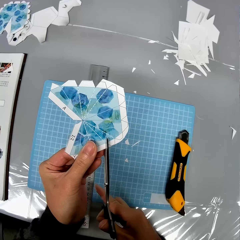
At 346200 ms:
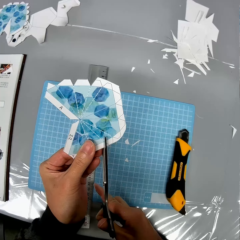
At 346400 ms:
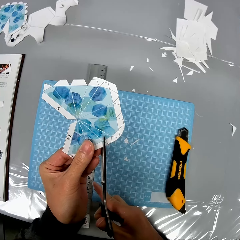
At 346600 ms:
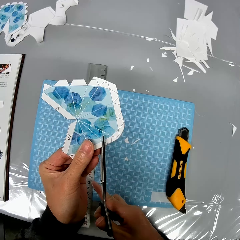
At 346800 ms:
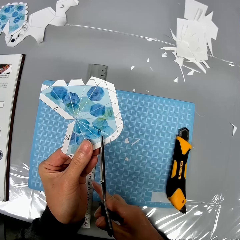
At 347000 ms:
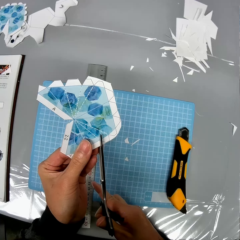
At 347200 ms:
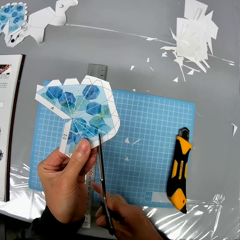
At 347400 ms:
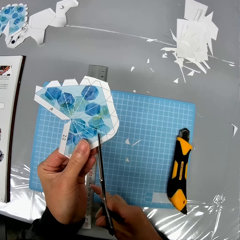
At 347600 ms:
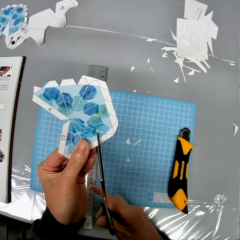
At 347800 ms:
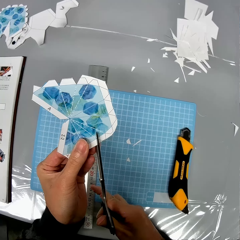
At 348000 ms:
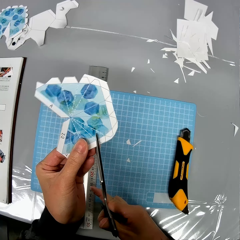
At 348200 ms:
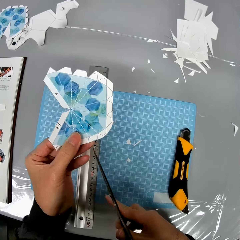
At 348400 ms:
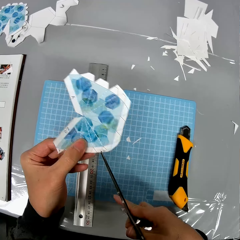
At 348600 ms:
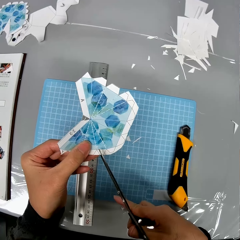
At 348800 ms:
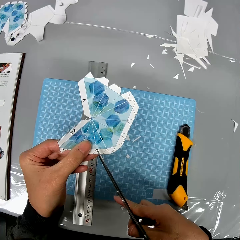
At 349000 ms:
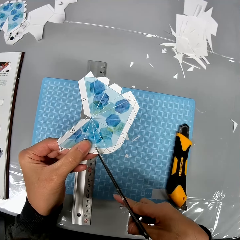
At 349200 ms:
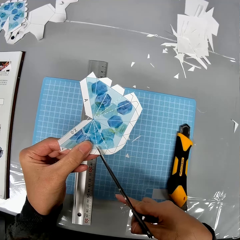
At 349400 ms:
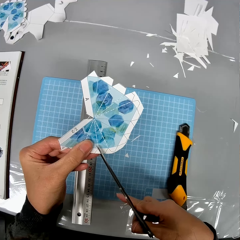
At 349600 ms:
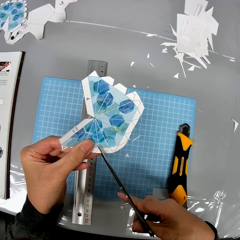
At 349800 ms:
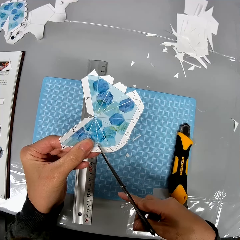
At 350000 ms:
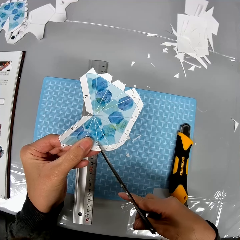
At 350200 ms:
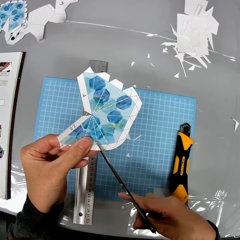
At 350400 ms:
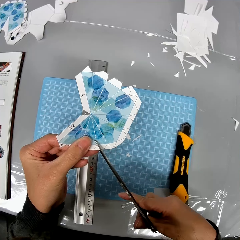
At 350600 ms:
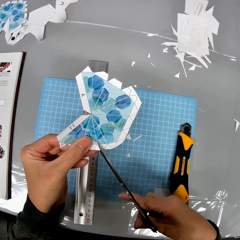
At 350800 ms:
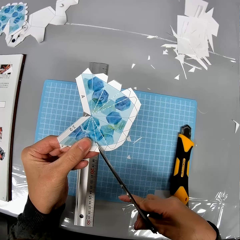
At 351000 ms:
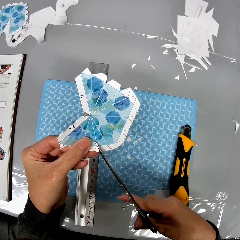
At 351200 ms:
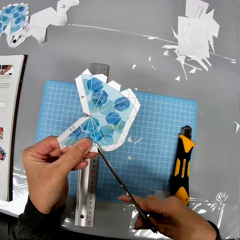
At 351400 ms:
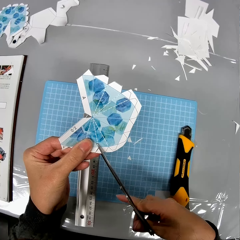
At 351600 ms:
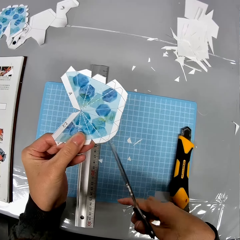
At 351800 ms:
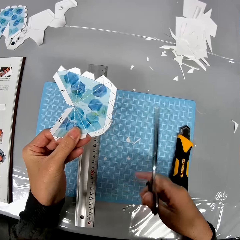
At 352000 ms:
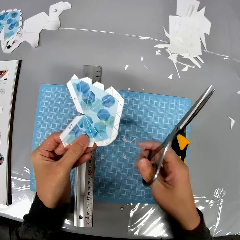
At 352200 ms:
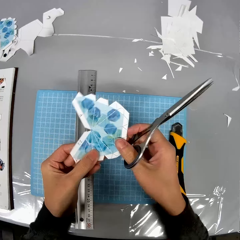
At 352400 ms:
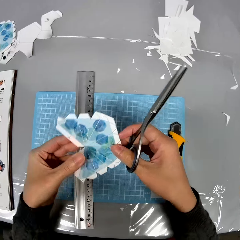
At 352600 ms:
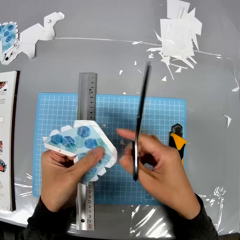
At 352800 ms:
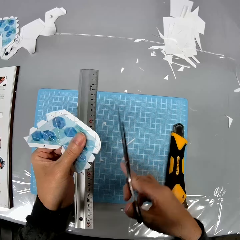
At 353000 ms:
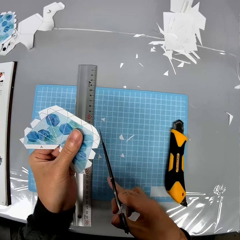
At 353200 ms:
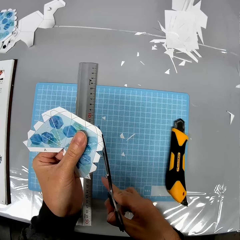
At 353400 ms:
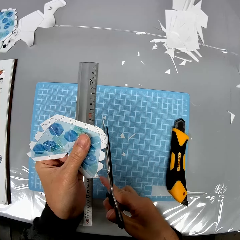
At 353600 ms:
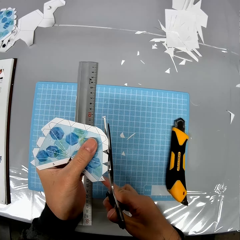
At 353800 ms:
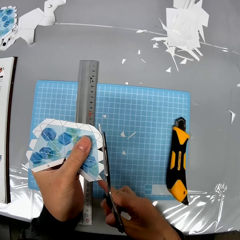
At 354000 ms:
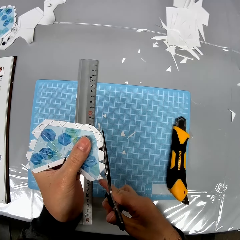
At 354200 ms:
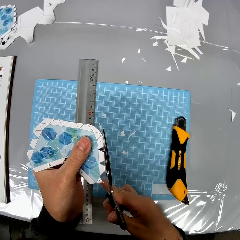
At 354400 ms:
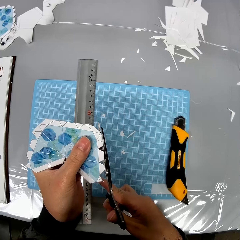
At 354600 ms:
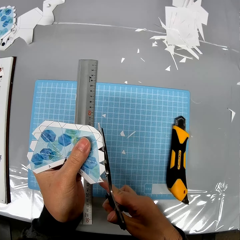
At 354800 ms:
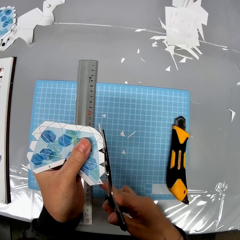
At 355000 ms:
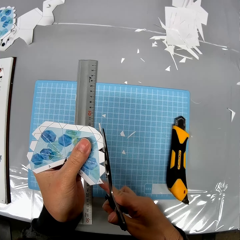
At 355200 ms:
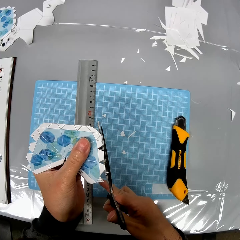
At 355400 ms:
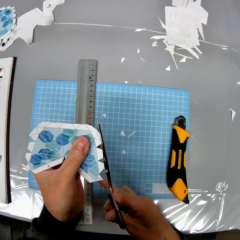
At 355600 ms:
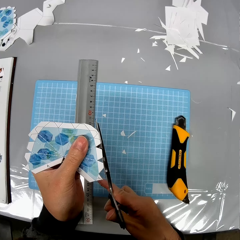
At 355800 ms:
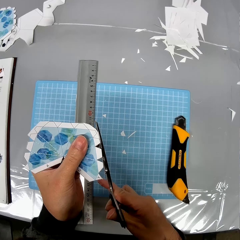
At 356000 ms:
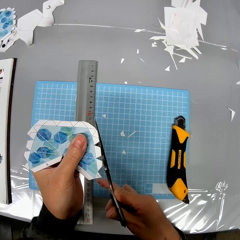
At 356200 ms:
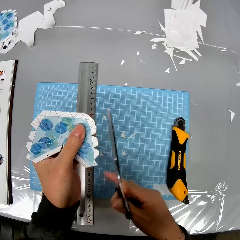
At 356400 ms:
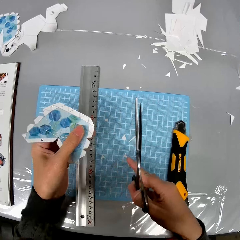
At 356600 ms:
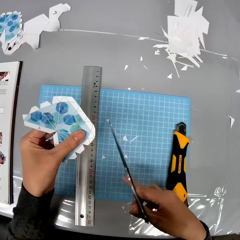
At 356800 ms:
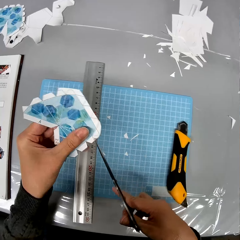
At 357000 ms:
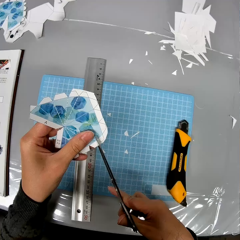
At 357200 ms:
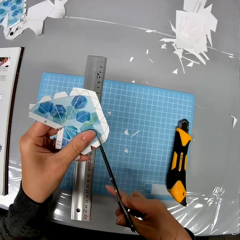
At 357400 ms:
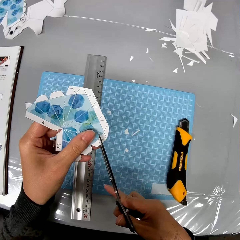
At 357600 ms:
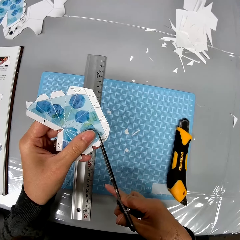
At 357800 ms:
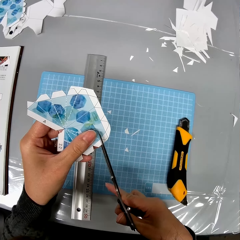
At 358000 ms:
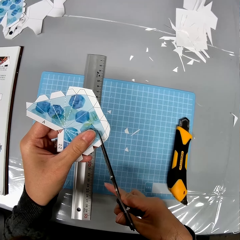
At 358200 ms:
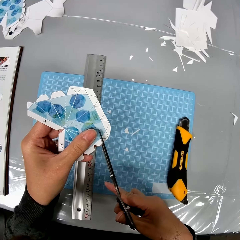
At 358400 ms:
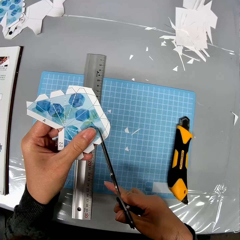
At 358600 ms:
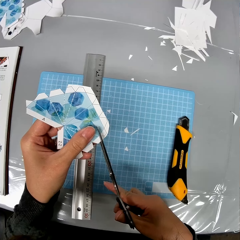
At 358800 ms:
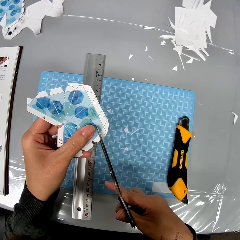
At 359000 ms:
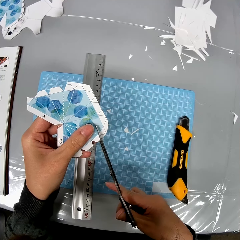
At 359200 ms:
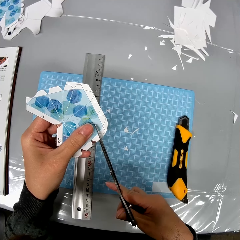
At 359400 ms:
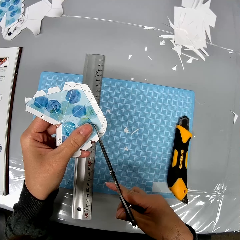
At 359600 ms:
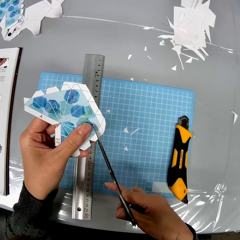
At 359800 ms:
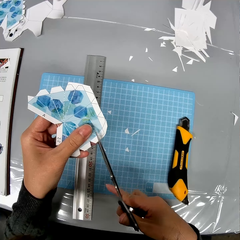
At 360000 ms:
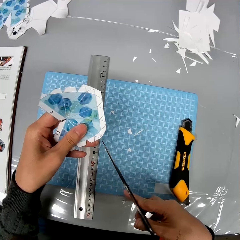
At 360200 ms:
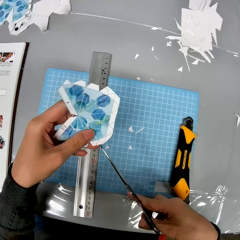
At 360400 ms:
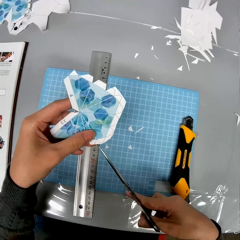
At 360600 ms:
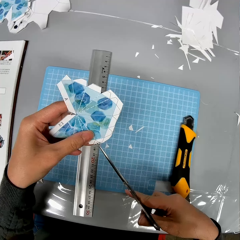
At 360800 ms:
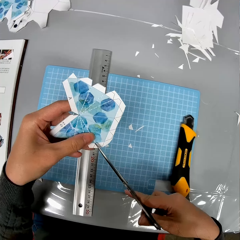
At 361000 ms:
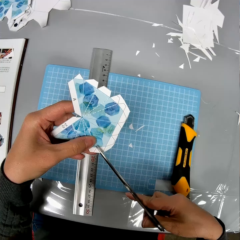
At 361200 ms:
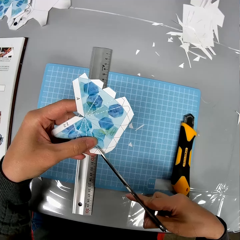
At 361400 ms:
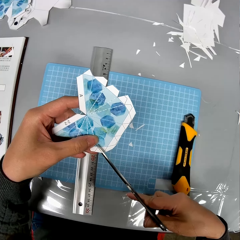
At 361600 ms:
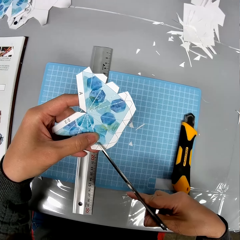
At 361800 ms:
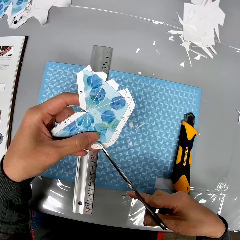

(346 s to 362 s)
The camera wearer cuts the paper with scissors. They rotate the paper. They cut the paper with the scissors.

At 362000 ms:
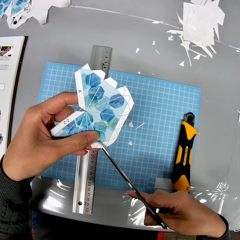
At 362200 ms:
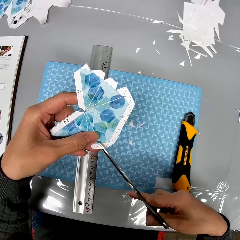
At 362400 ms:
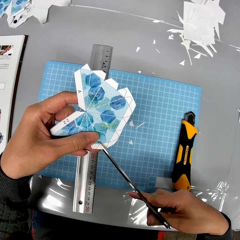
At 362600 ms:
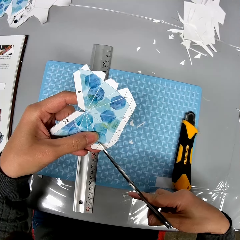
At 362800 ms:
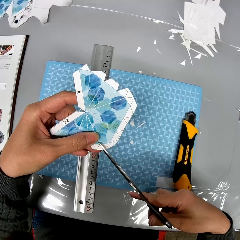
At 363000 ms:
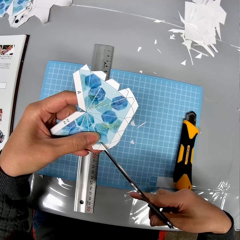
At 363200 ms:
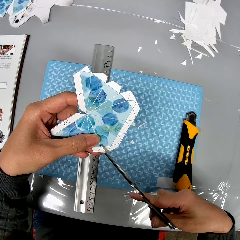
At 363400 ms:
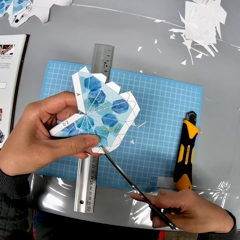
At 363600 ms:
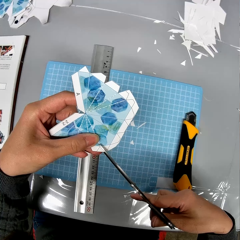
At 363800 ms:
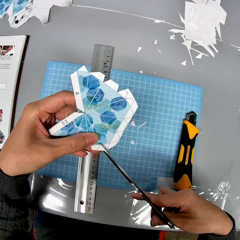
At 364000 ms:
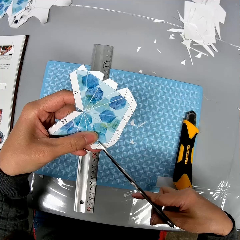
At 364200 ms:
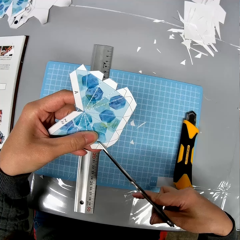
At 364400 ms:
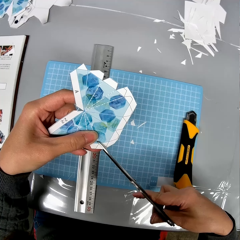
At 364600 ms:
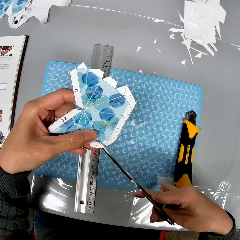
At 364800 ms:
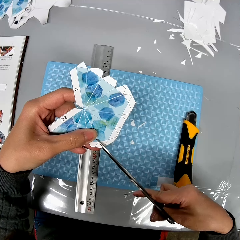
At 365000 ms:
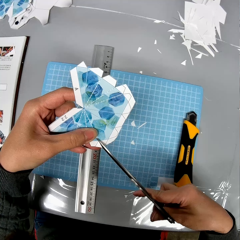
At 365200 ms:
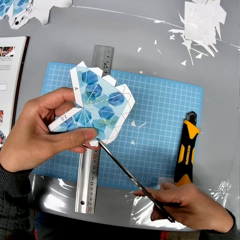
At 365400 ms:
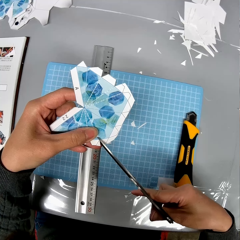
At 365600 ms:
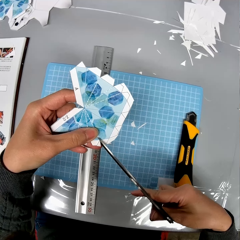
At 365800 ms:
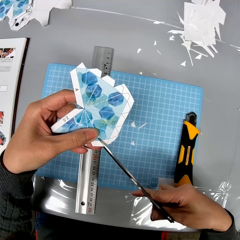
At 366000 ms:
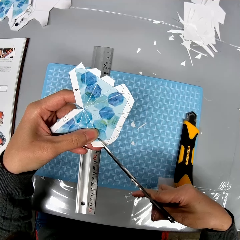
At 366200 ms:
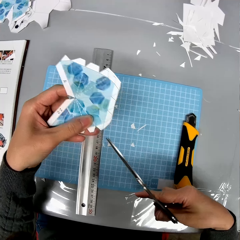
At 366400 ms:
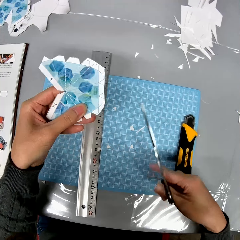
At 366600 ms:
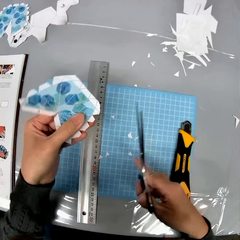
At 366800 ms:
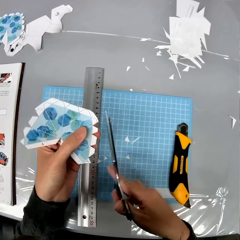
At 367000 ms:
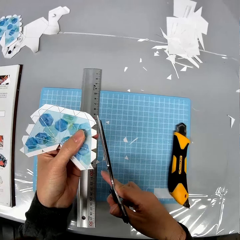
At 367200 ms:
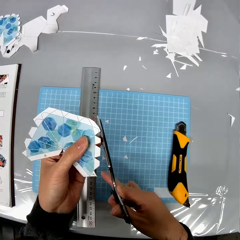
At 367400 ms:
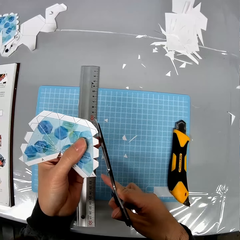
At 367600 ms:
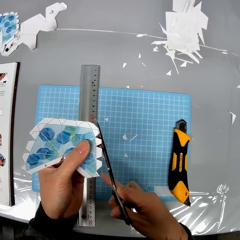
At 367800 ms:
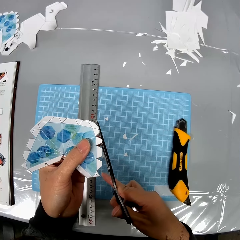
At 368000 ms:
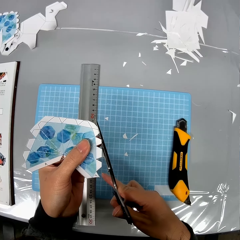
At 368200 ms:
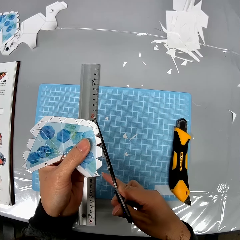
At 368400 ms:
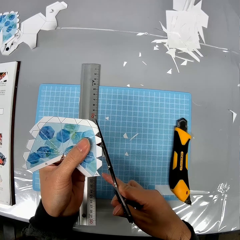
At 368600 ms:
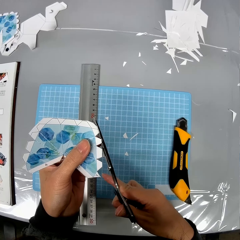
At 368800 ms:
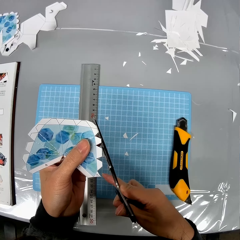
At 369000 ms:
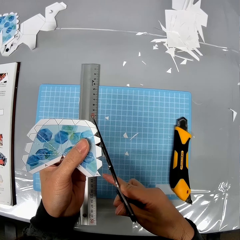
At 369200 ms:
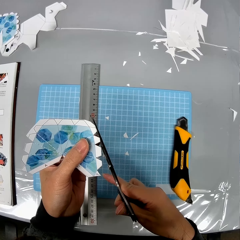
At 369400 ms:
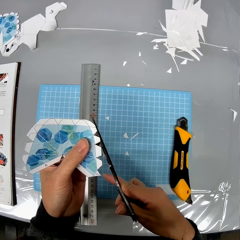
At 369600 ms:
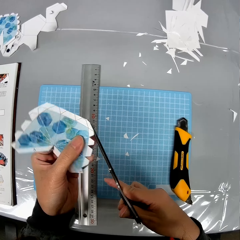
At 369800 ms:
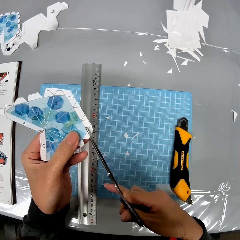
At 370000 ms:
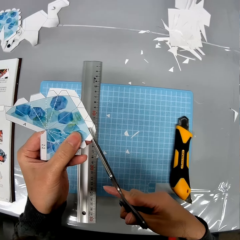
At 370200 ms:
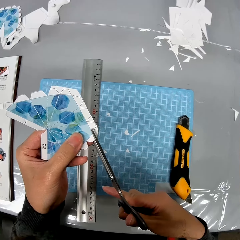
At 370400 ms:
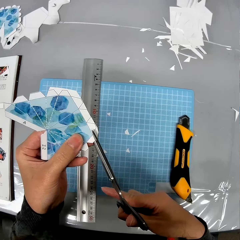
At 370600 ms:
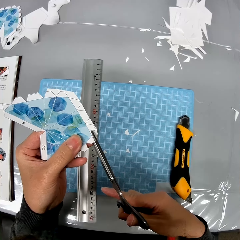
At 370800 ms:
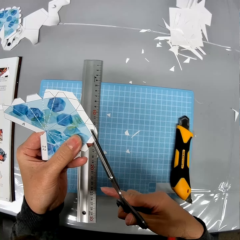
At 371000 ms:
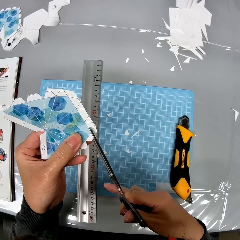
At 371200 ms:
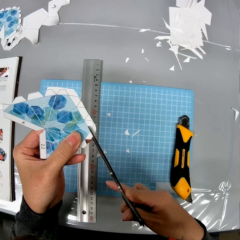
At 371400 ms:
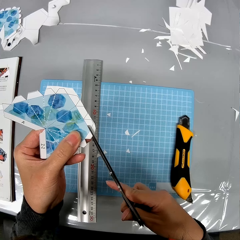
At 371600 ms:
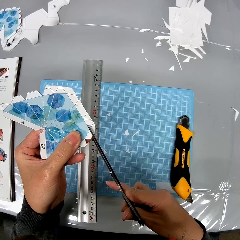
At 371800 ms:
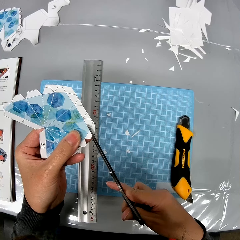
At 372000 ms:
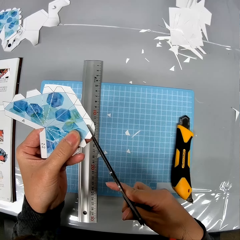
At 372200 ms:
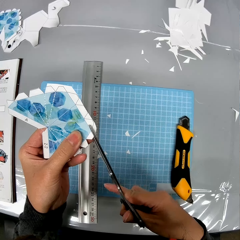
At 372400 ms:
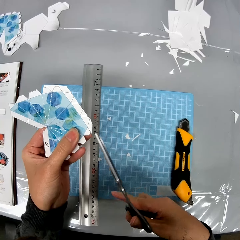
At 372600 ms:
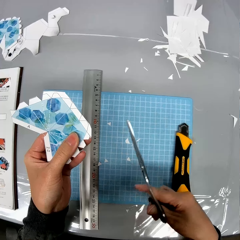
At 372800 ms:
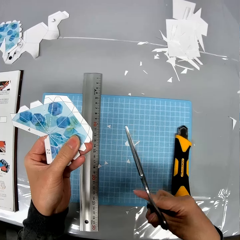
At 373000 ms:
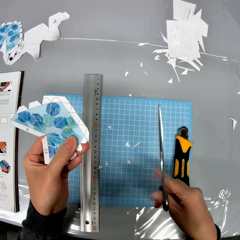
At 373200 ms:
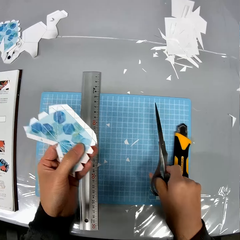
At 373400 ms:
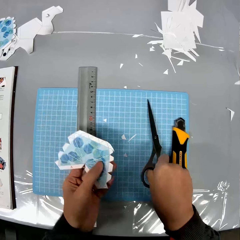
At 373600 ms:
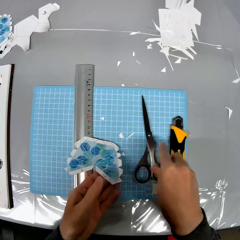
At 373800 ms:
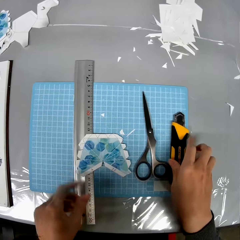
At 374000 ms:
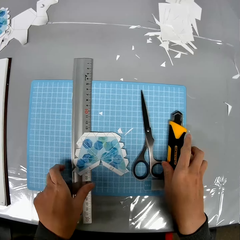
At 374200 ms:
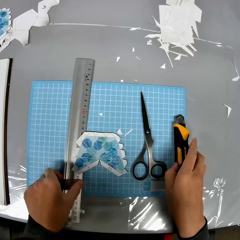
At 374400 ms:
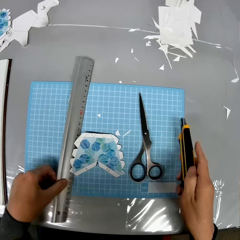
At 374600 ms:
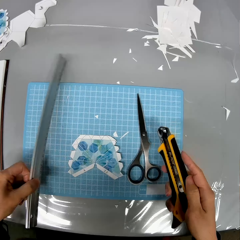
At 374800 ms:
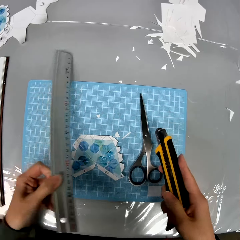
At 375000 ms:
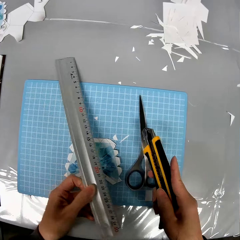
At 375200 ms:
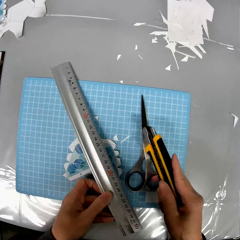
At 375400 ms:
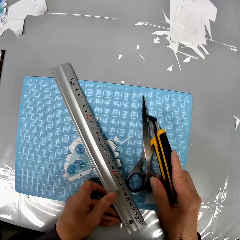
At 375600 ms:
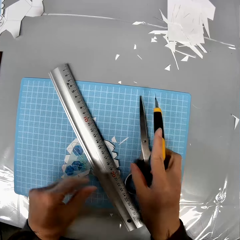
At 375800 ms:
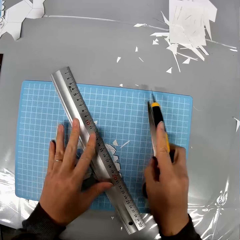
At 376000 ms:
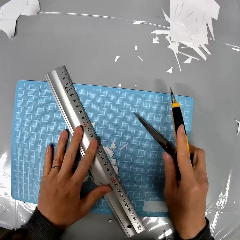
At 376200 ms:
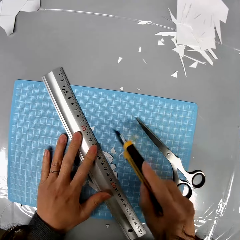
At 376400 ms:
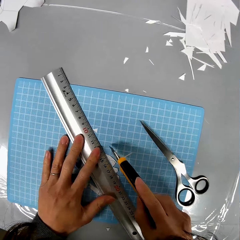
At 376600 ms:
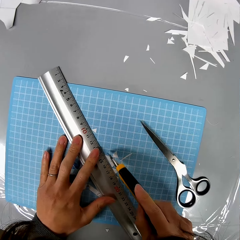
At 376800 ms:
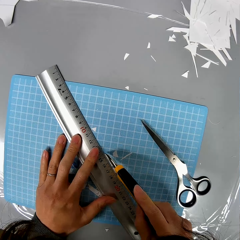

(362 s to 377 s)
The camera wearer drops the paper design and the scissors on the table. They pick up the ruler and the cutter from the table. They place the ruler on the paper design.
